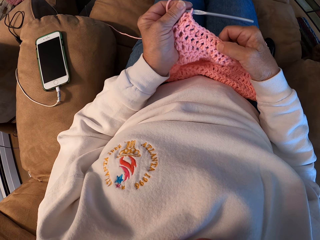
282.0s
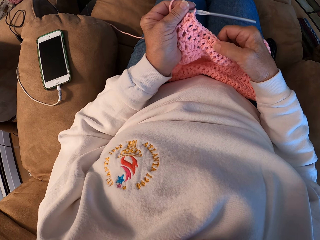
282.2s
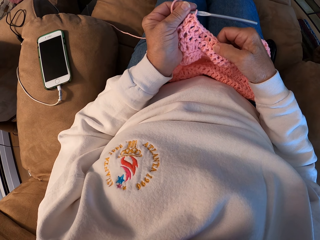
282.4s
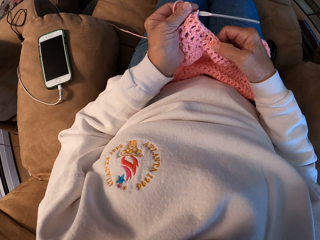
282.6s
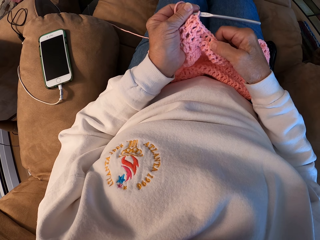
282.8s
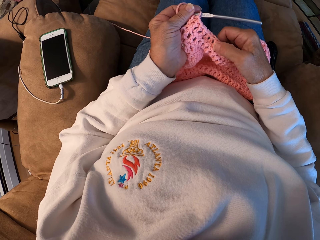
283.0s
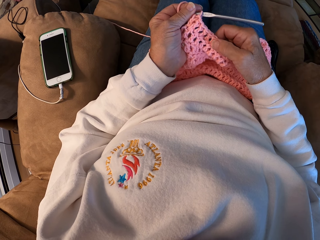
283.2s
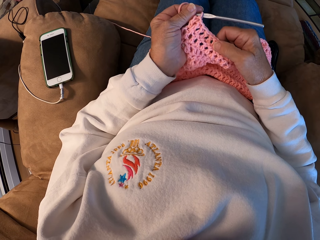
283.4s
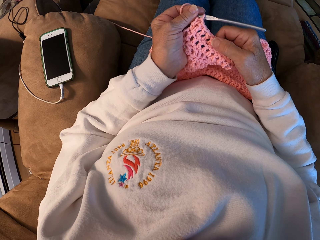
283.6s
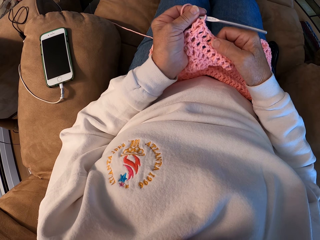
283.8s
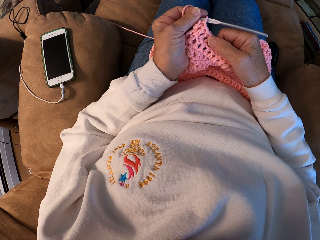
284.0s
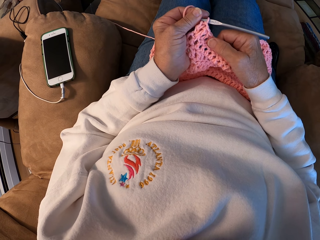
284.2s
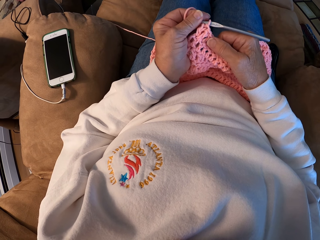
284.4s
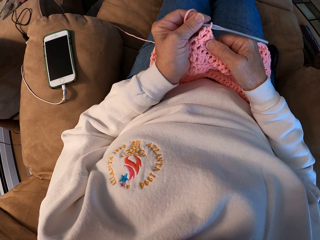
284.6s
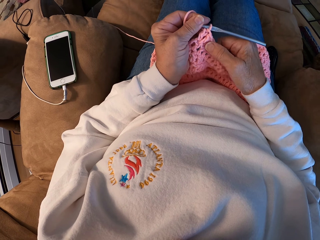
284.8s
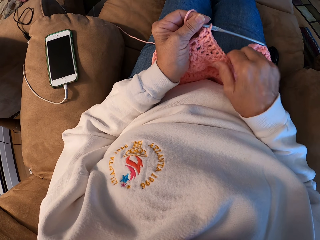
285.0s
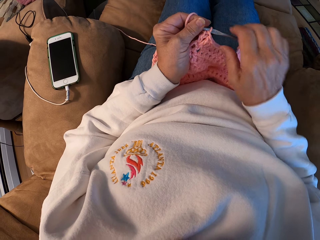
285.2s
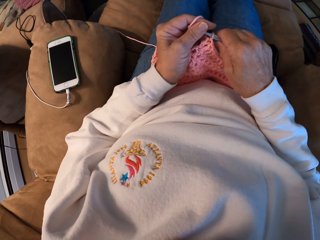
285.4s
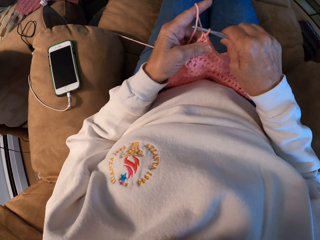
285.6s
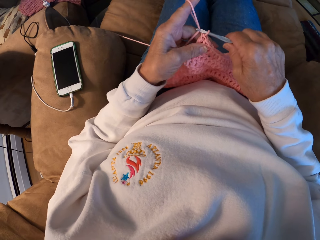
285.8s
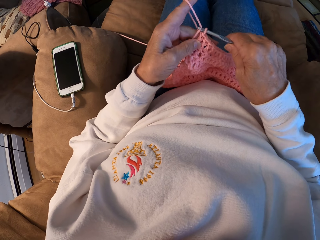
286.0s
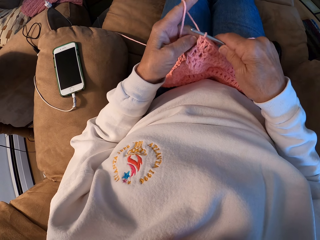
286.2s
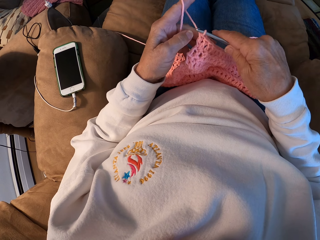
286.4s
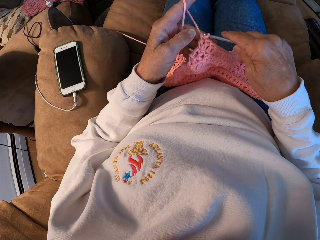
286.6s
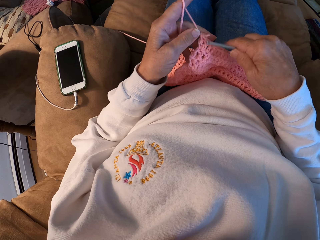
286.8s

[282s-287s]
The camera wearer holds the crochet hook with the other hand. They crochet the yarn with the hook.

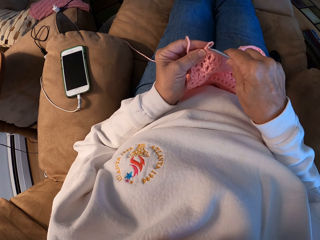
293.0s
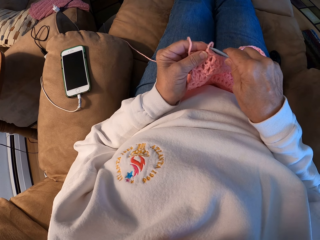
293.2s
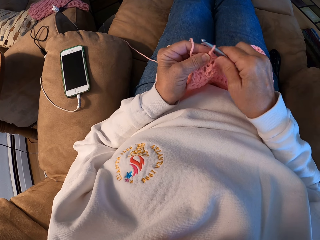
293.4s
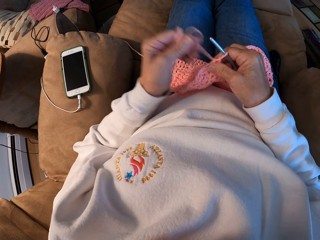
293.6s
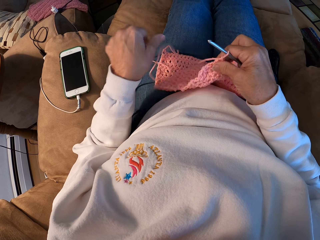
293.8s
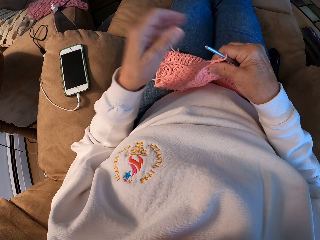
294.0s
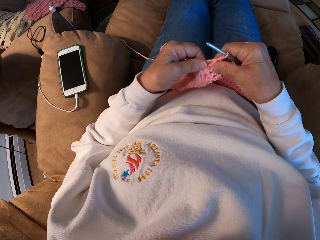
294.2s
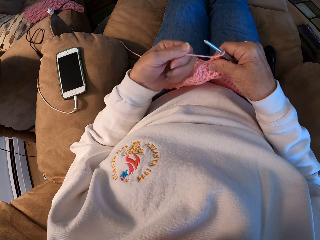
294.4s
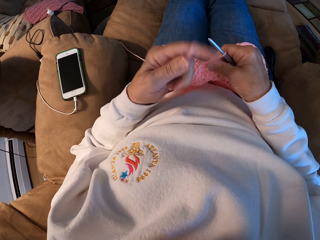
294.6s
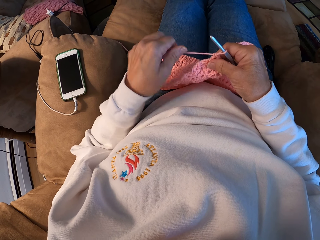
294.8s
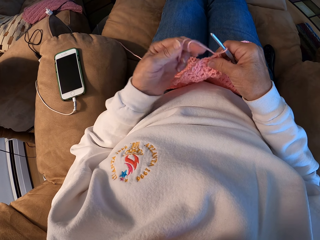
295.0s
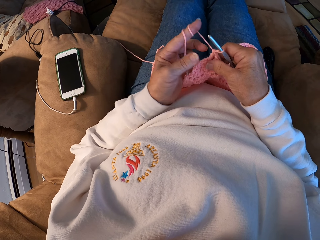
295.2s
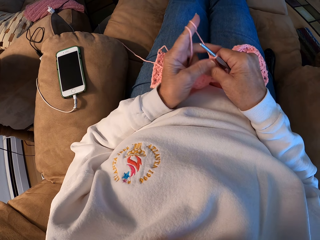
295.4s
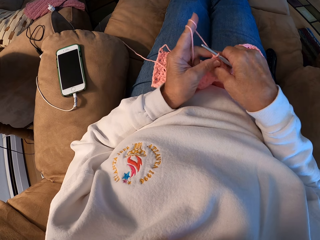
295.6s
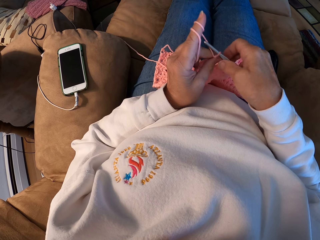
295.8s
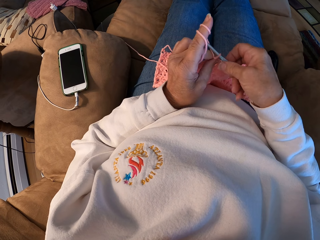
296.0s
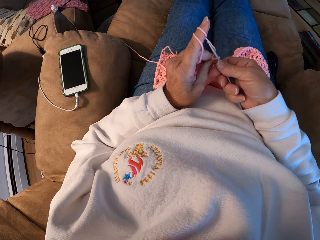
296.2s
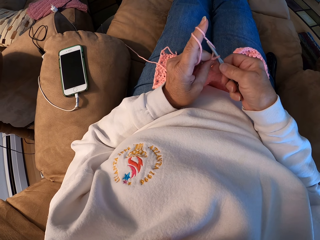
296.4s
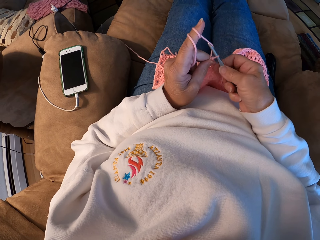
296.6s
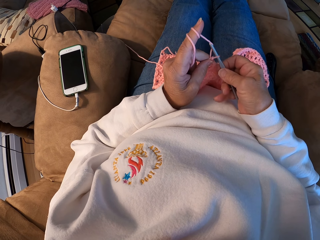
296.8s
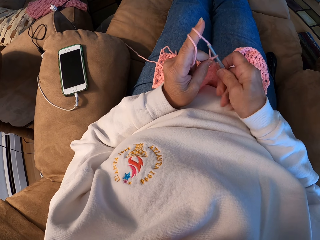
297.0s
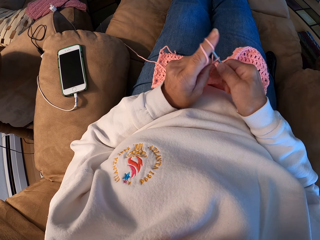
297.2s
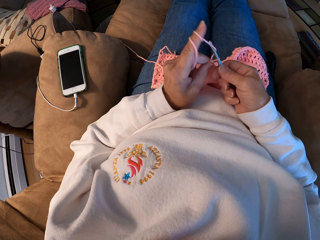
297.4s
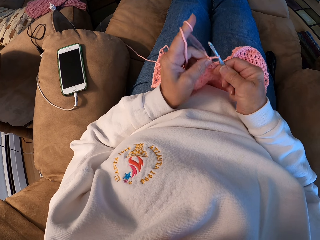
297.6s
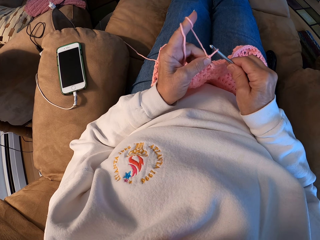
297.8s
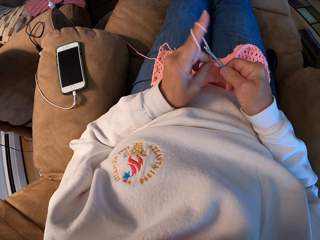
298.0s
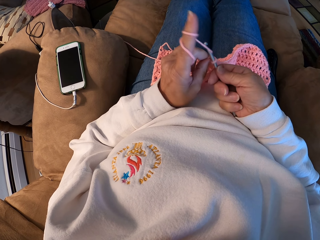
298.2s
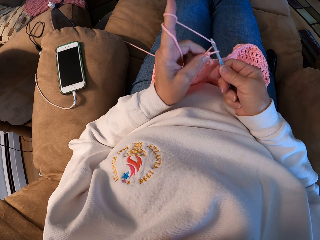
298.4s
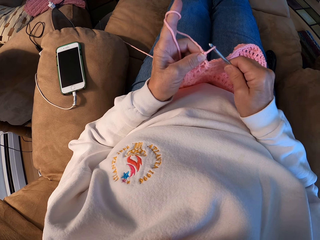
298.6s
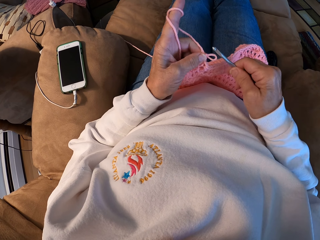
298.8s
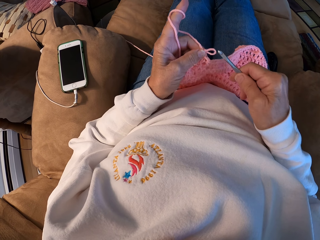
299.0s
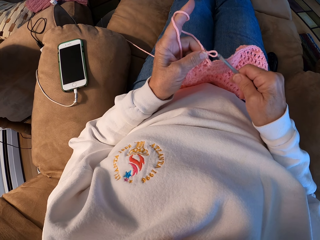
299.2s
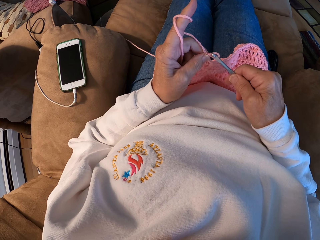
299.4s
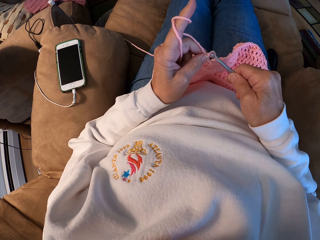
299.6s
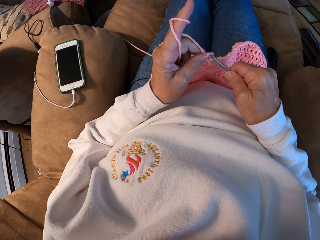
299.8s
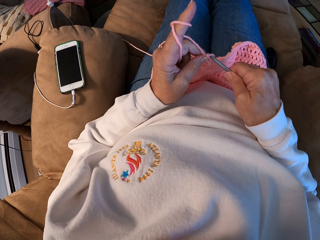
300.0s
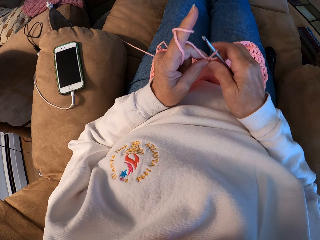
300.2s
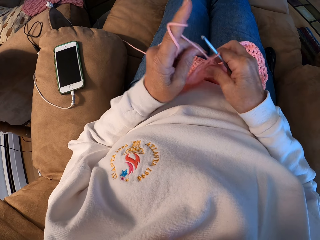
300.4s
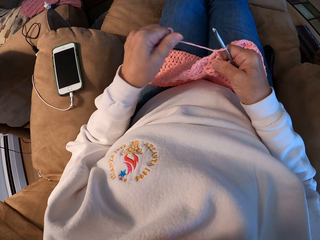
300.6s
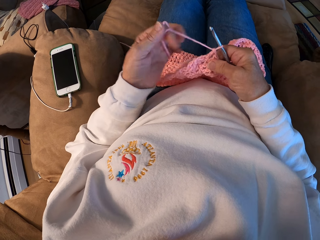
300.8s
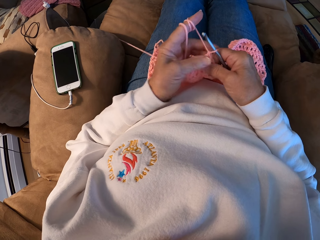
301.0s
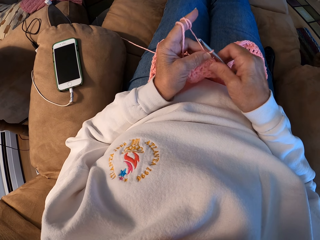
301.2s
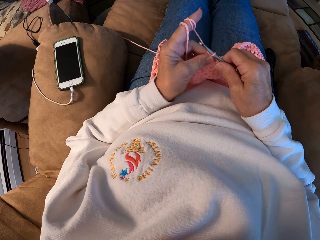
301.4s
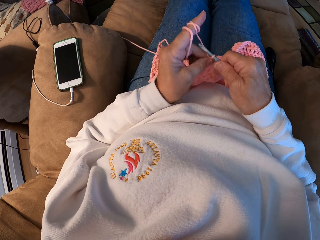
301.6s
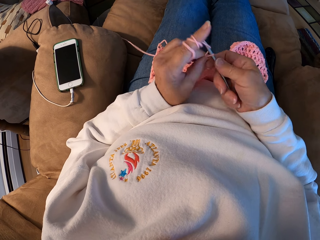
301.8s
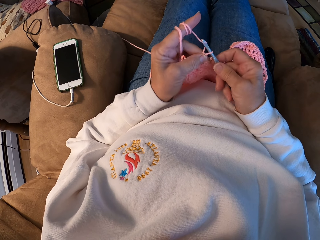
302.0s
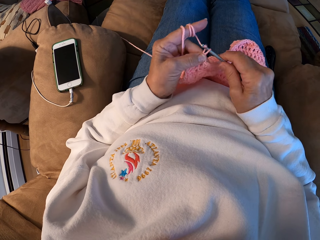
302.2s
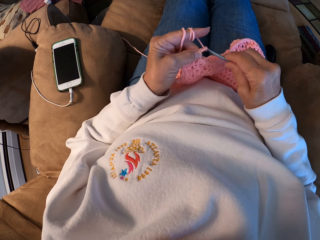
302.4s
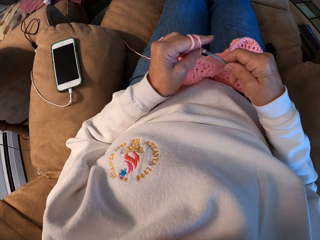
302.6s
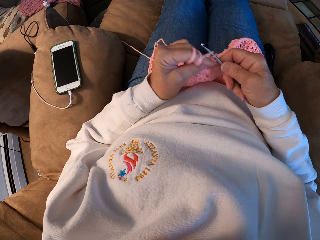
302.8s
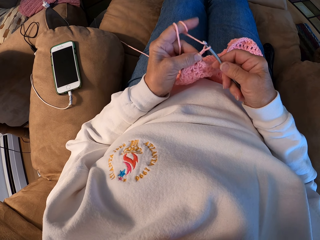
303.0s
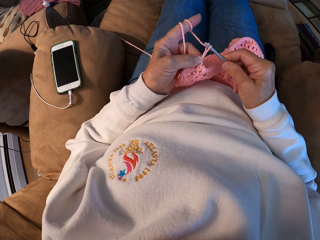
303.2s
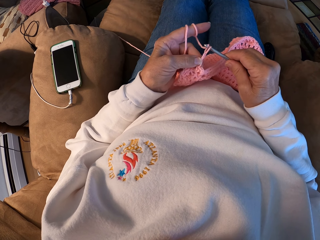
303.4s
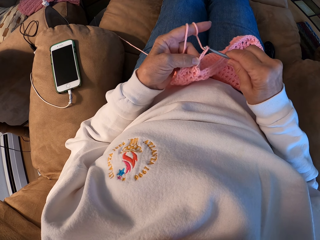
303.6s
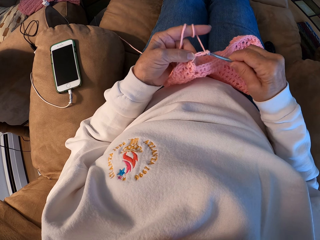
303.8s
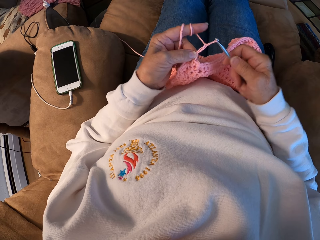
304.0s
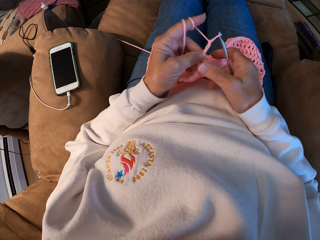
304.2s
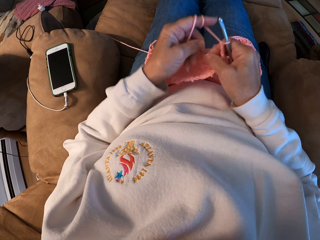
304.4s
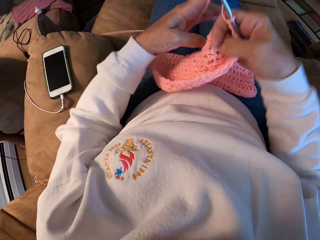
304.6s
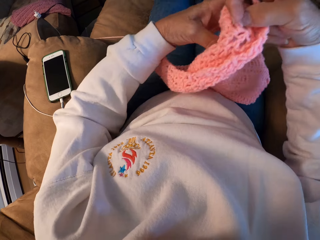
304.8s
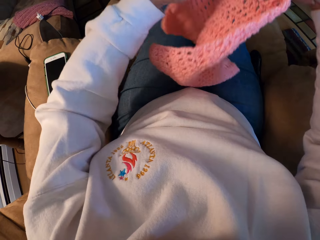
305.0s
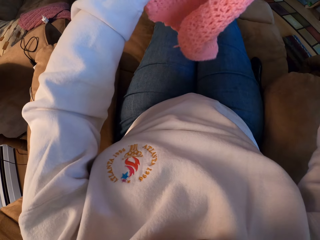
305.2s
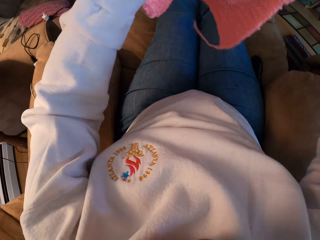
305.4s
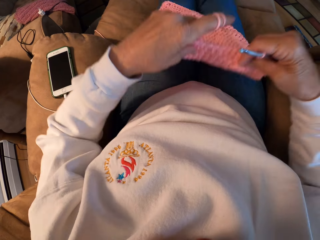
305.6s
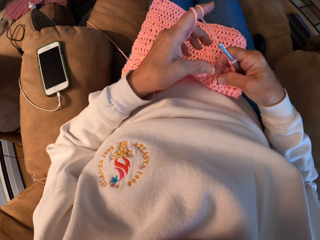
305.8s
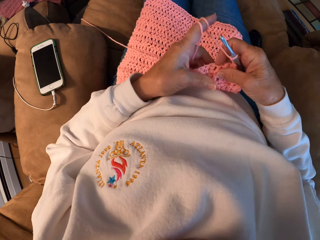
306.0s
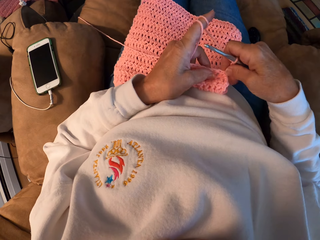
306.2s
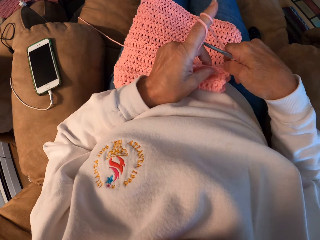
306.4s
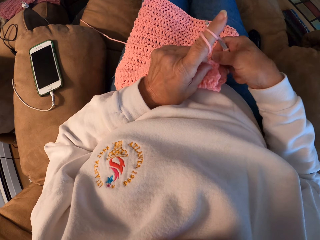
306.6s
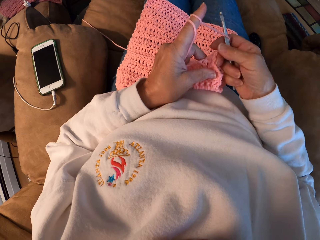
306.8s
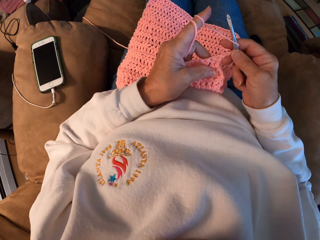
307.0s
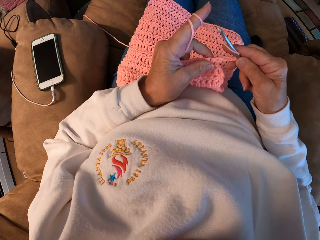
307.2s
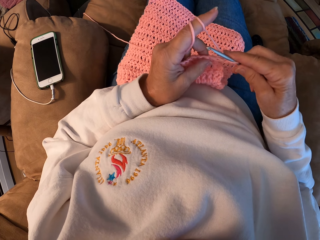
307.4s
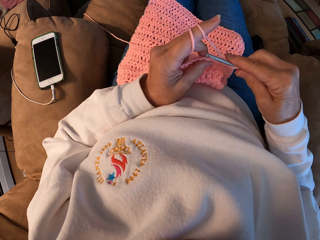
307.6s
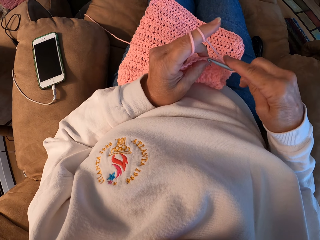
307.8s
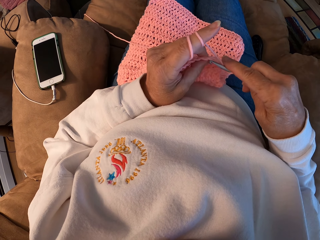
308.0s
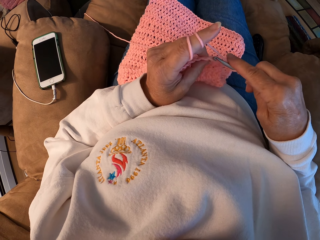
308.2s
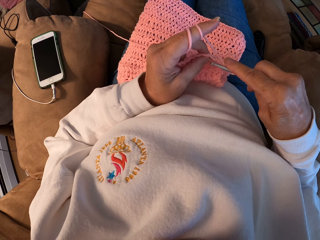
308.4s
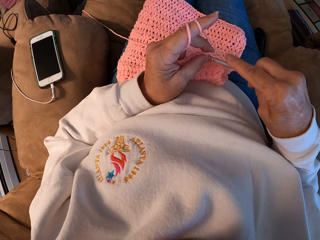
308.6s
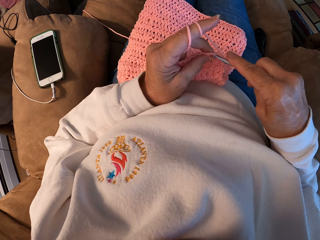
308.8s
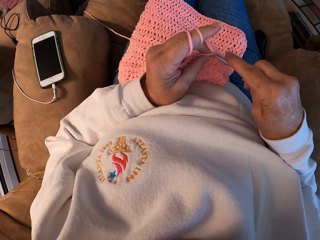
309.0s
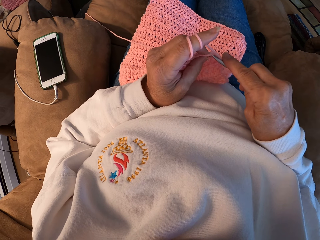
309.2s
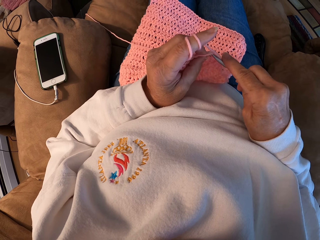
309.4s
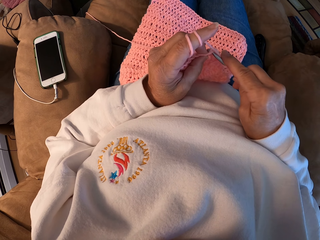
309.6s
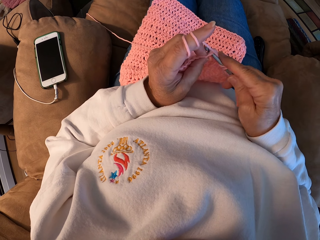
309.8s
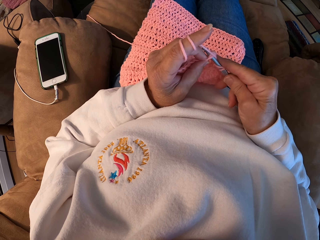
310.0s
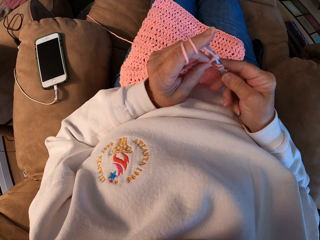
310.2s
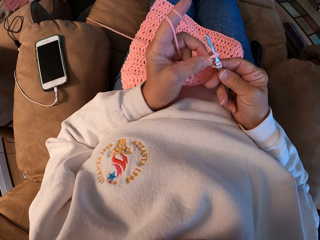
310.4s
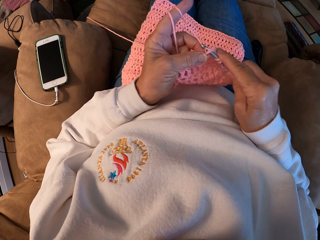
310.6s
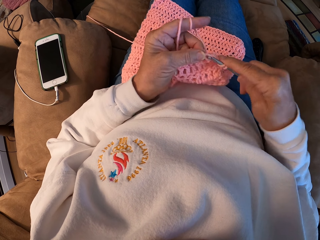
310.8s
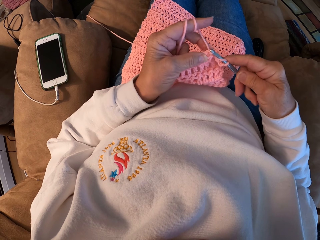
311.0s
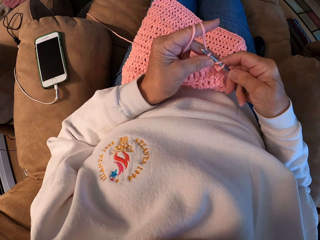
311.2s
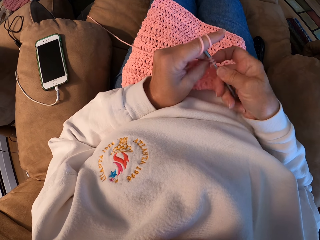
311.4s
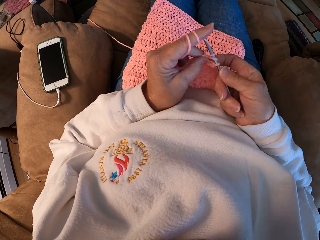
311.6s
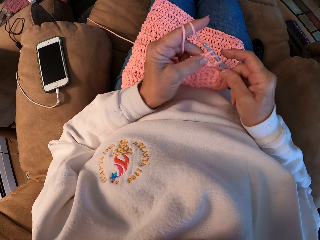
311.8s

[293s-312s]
The camera wearer puts the thread on the crochet hook. He crochets the yarn with the hook. He straightens the thread and winds the thread on his finger. He knits the sweater fabric. He holds the crochet hook. He puts the thread on the crochet hook. He winds the thread on his finger. He knits the sweater fabric. He lifts the sweater fabric and puts down the sweater fabric on his laps. He adjusts the crochet. He crochets the yarn with the hook.
